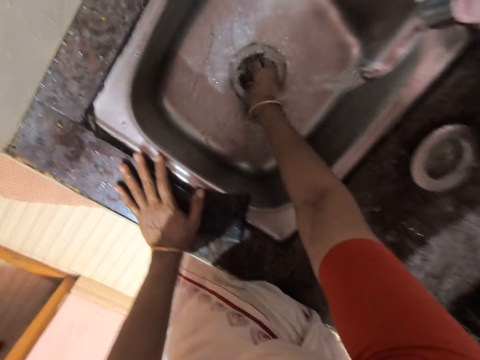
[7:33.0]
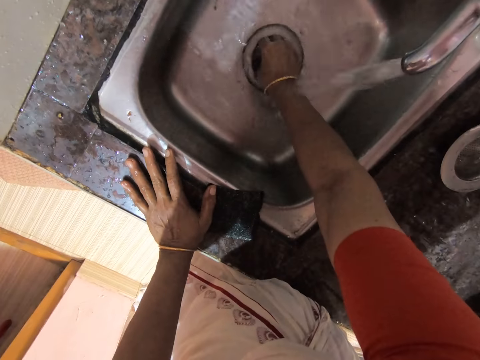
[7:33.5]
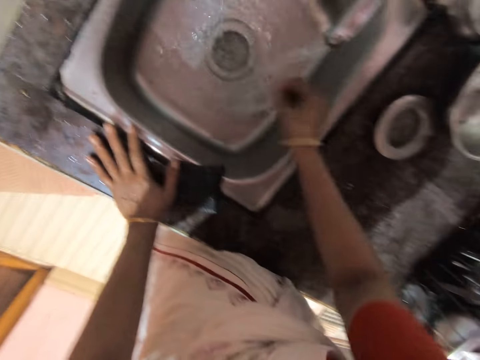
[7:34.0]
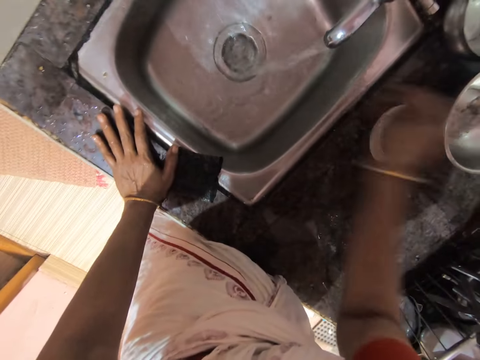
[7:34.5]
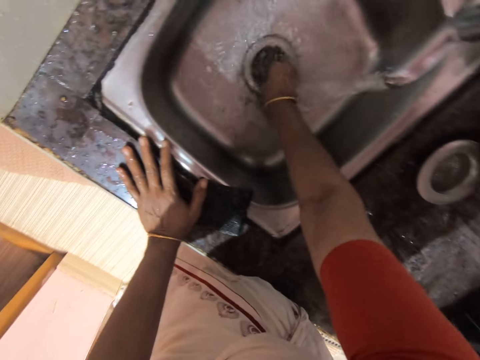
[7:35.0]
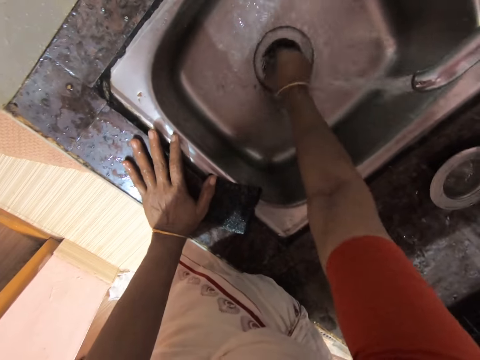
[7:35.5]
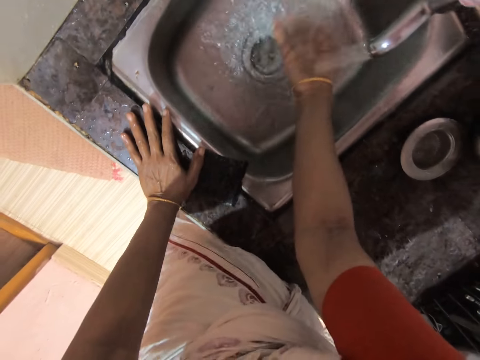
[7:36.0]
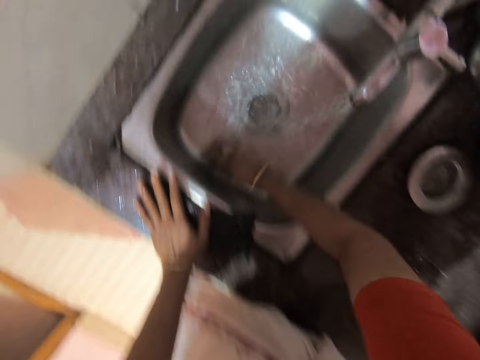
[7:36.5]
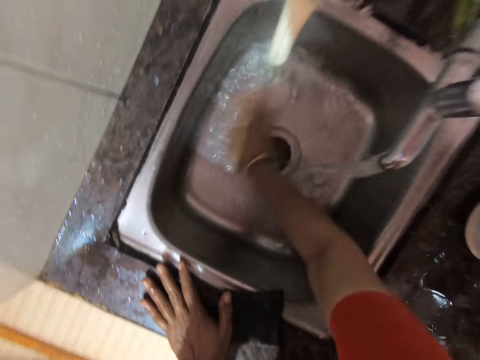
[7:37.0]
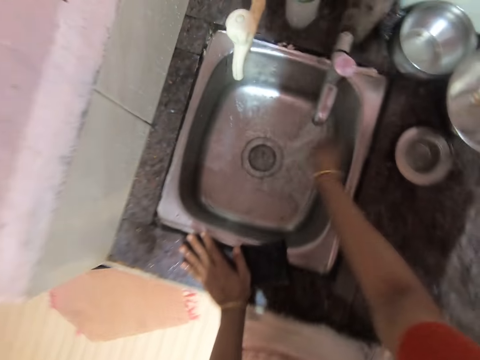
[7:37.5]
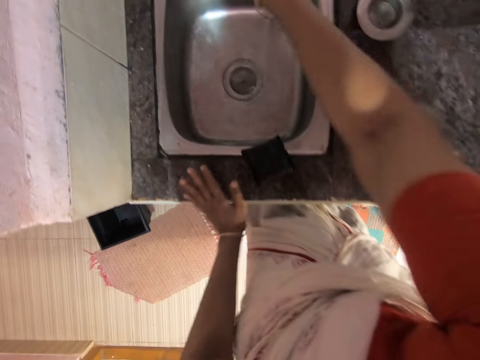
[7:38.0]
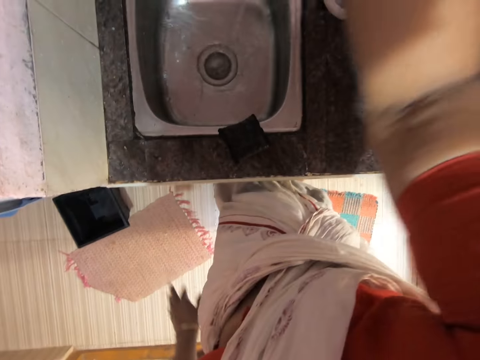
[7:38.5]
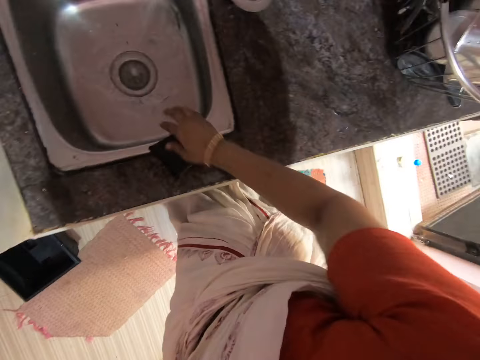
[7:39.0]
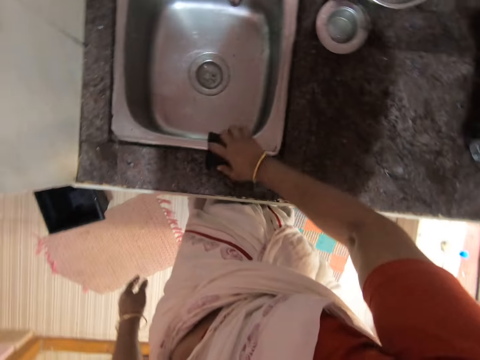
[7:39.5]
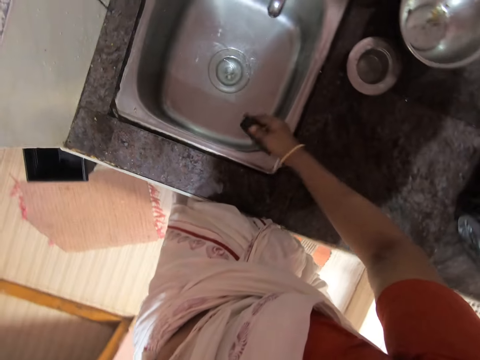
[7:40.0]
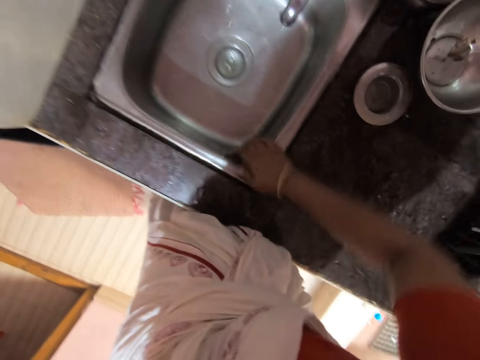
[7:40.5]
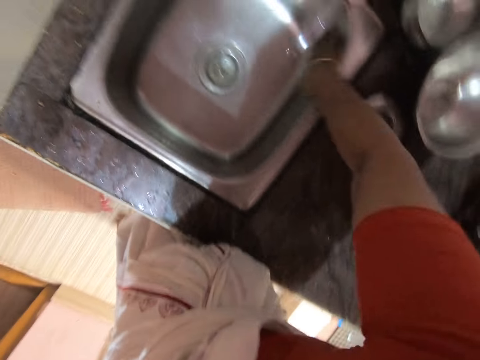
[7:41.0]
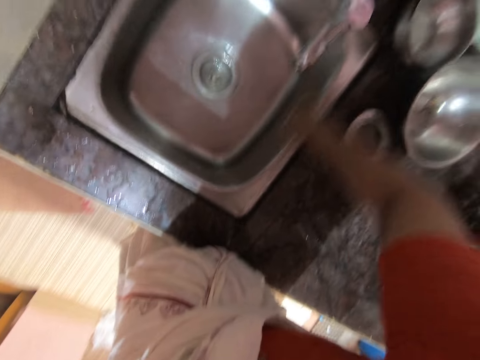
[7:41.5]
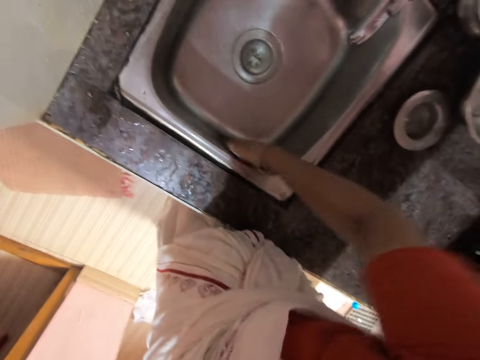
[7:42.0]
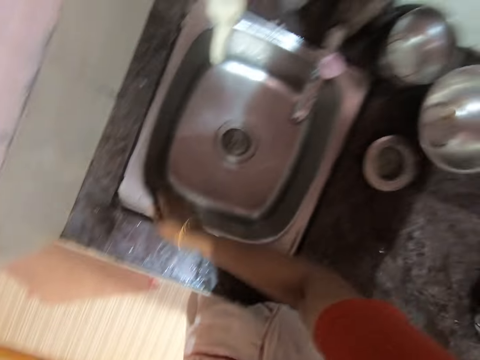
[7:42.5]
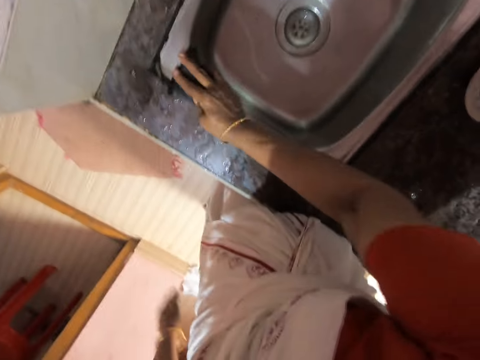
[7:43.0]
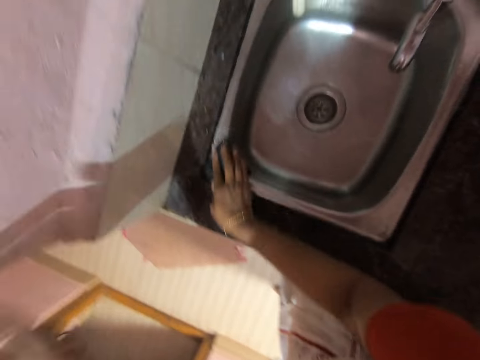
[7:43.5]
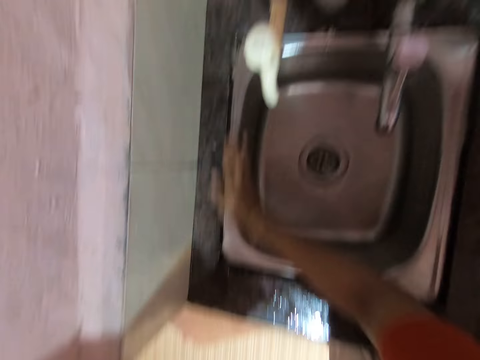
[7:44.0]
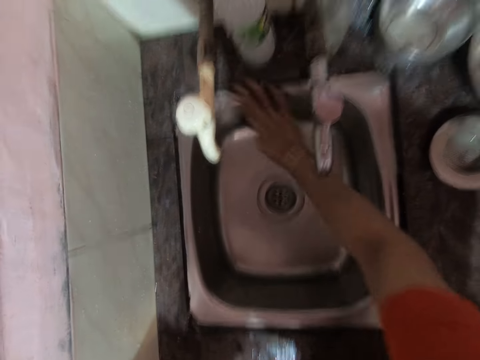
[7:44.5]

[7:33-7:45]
The camera wearer removes dirt from the sink. They remove dirt from the sink again. They clean the sink. They pick up the washing sponge. They clean the sink.

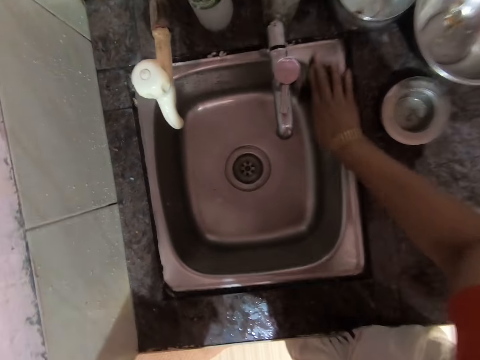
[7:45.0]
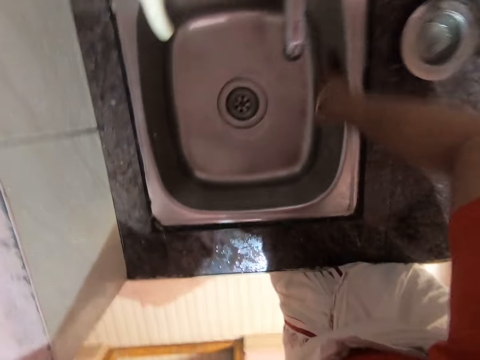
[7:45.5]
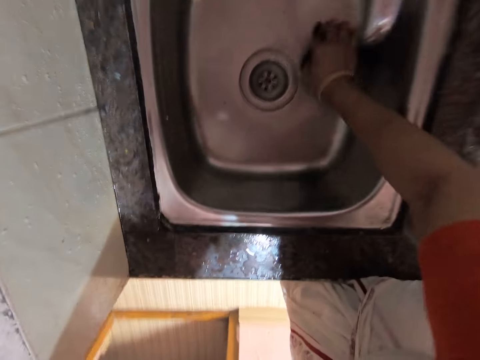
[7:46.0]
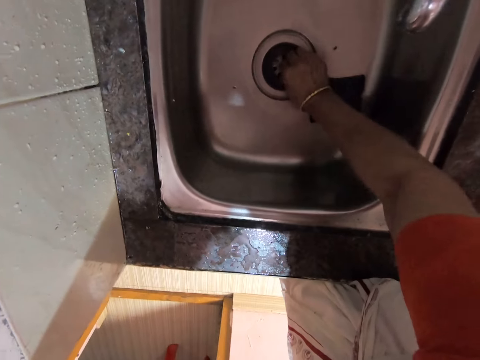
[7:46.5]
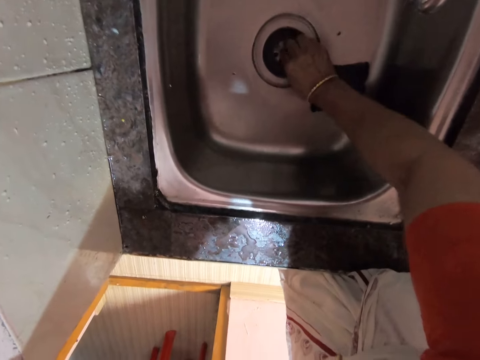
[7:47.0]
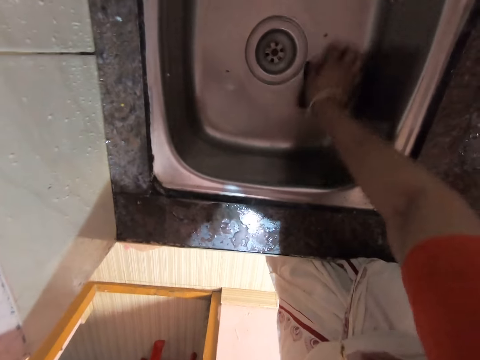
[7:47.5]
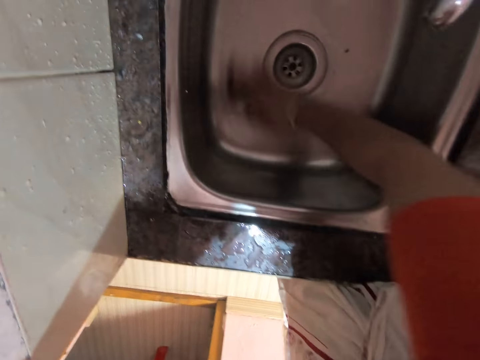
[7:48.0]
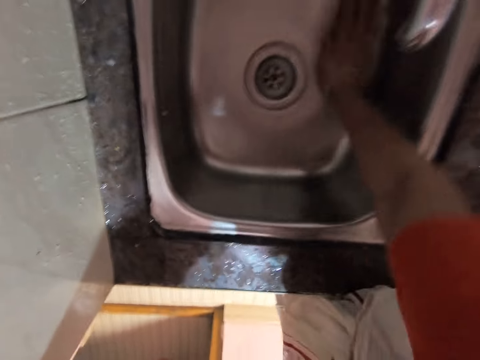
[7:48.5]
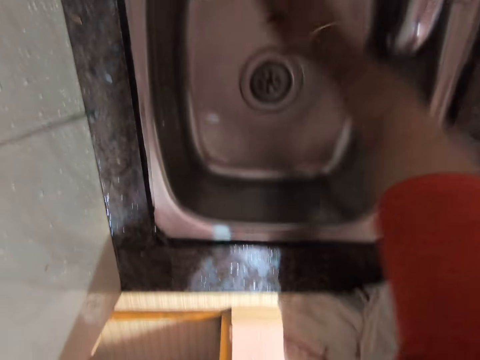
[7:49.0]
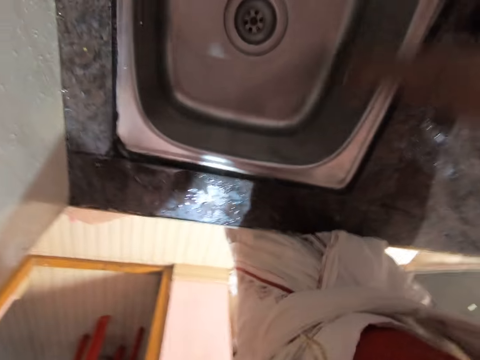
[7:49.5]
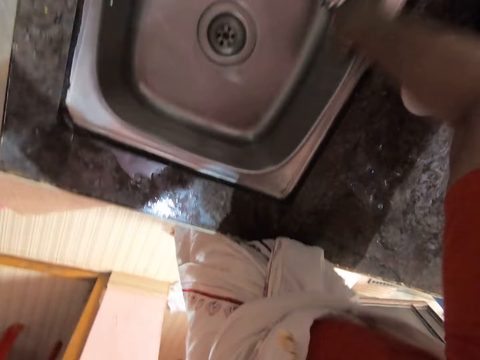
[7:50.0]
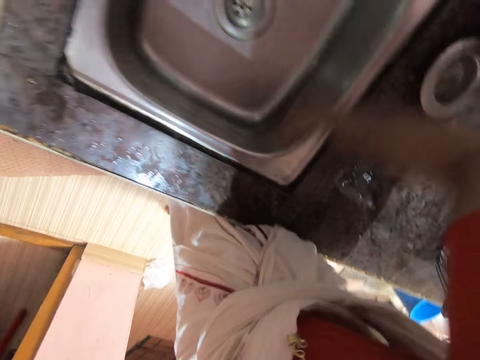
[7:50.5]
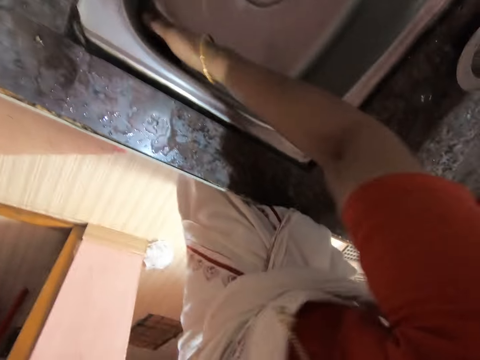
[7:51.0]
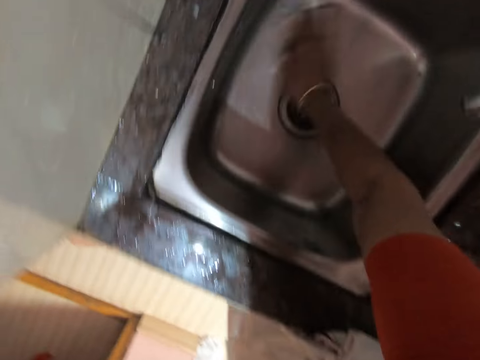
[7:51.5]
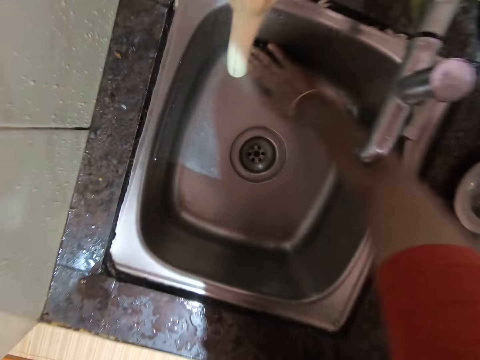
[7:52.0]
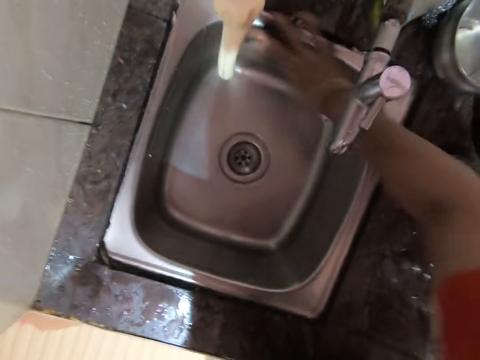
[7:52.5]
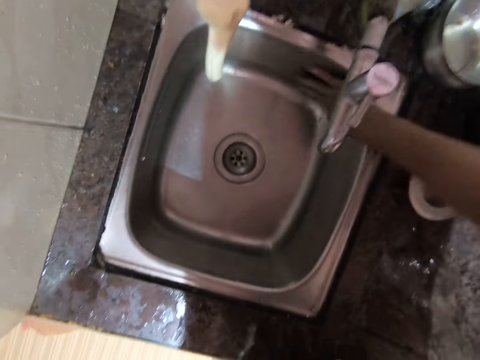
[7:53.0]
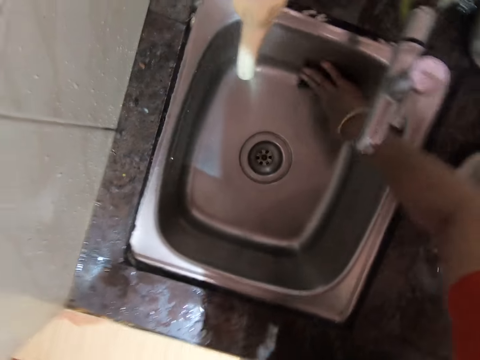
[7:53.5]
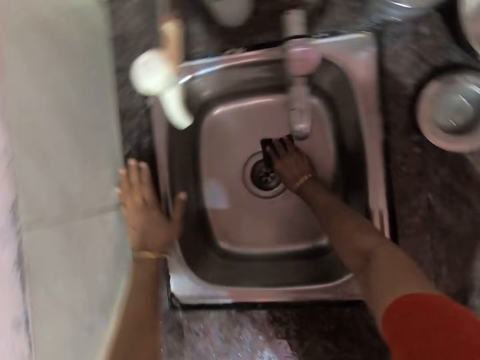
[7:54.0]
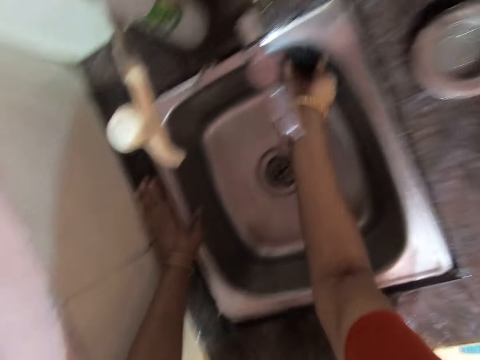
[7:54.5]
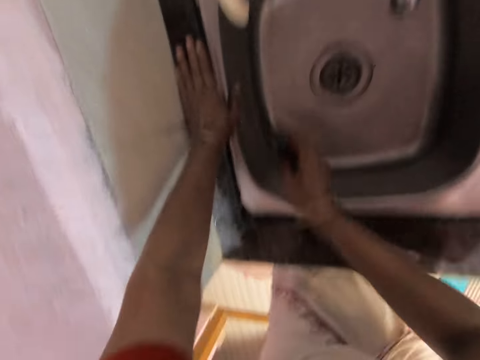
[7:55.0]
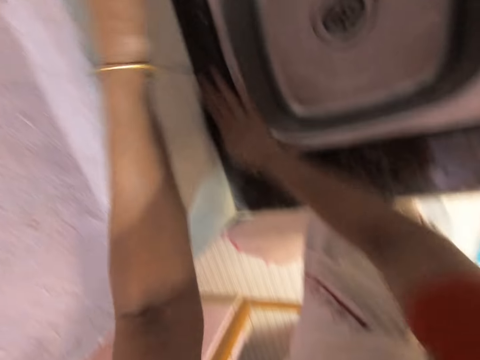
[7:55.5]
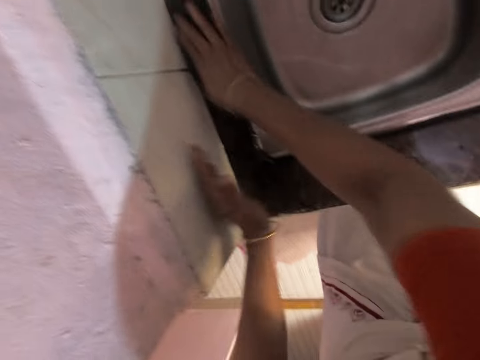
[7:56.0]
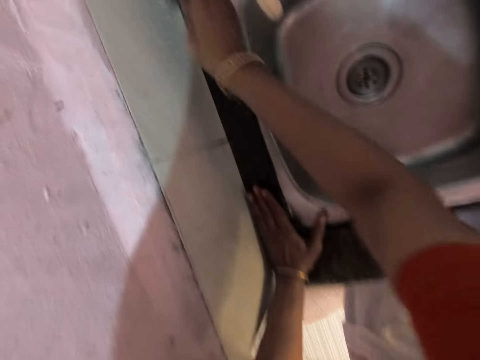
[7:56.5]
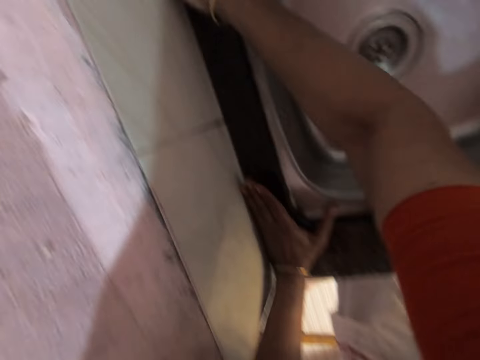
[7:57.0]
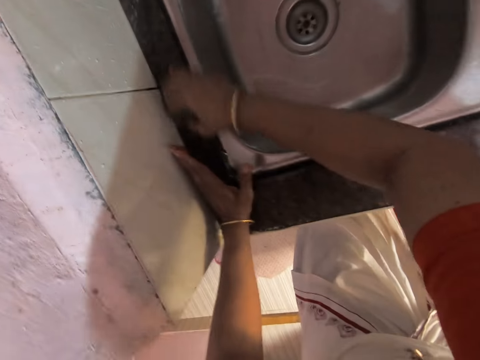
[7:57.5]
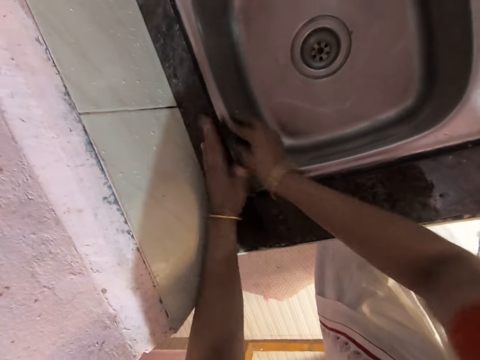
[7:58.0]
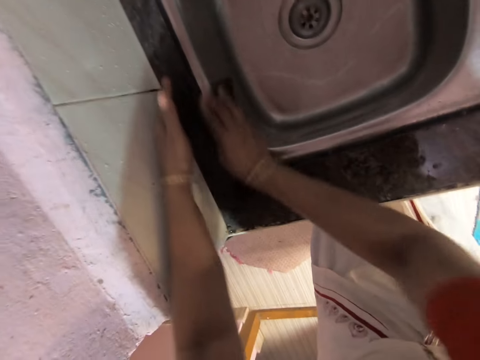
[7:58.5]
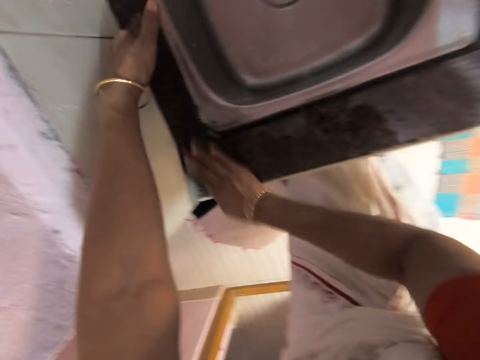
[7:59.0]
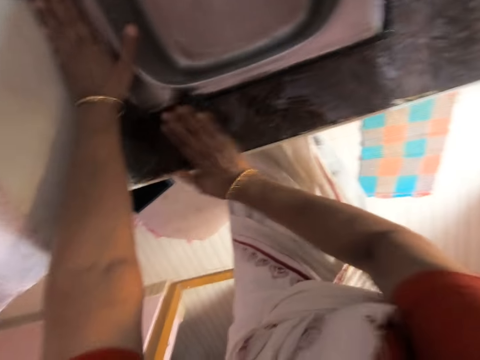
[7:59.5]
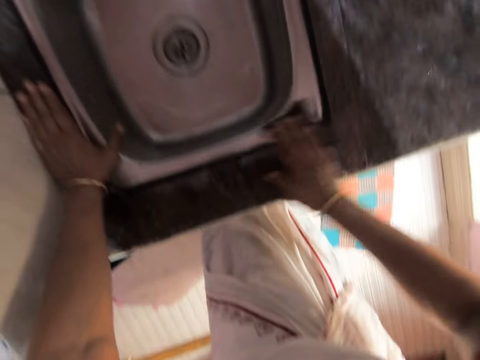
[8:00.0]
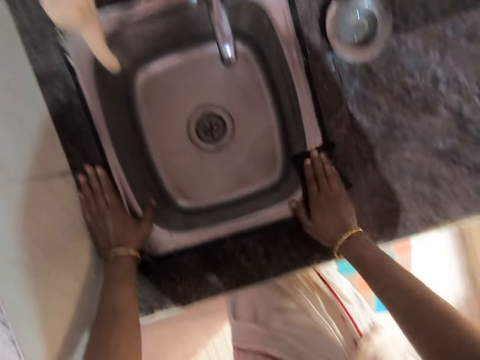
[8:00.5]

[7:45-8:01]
The camera wearer cleans the sink. They clean on the sink.
